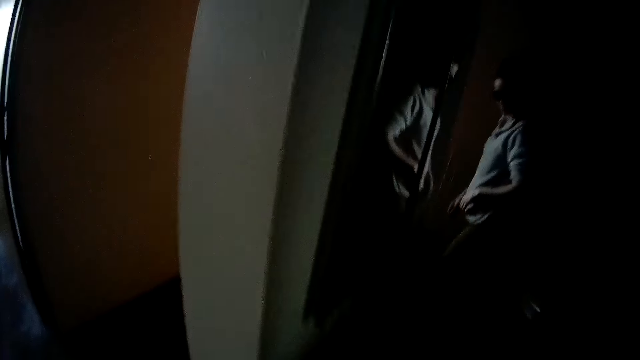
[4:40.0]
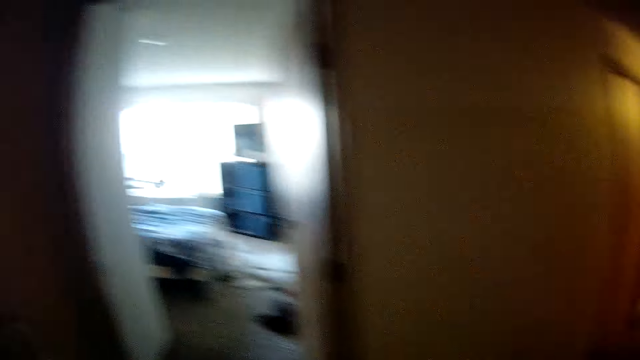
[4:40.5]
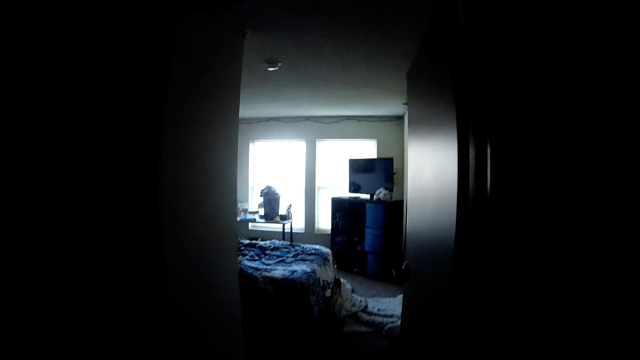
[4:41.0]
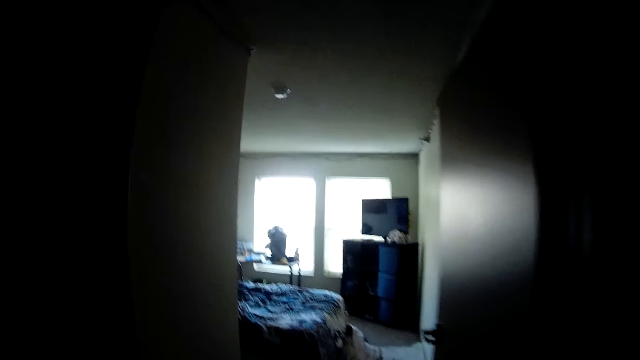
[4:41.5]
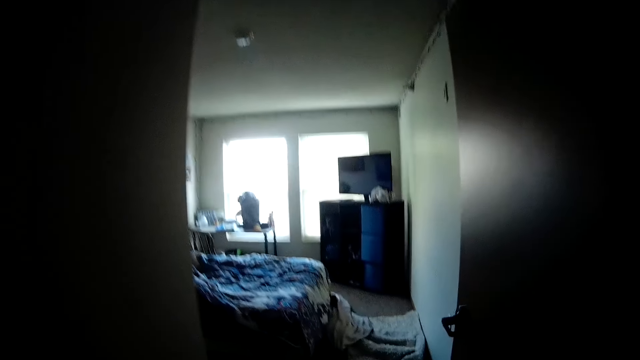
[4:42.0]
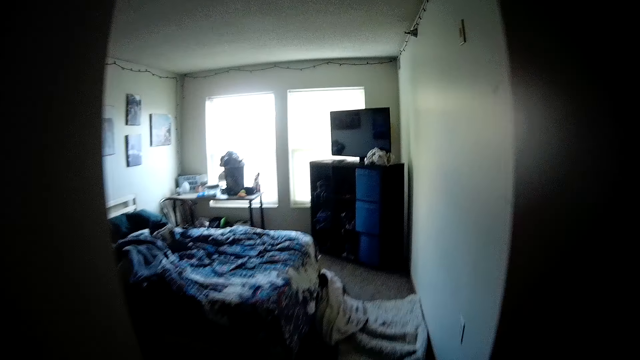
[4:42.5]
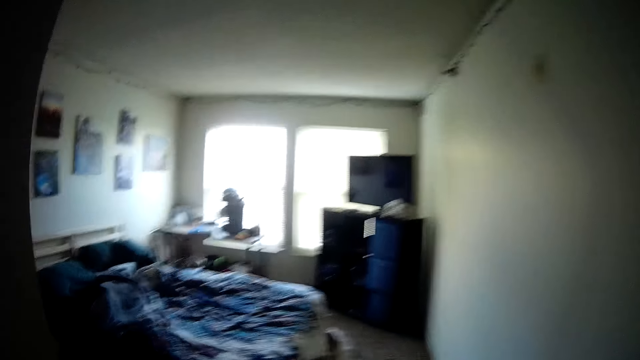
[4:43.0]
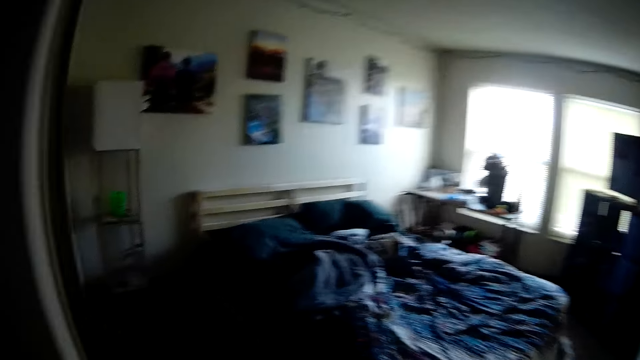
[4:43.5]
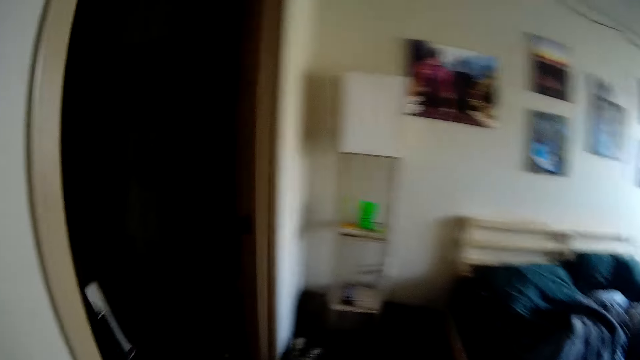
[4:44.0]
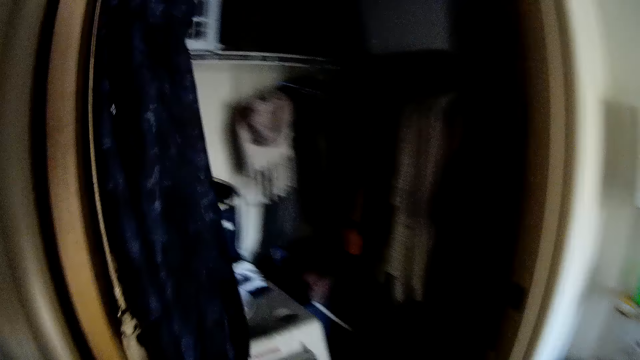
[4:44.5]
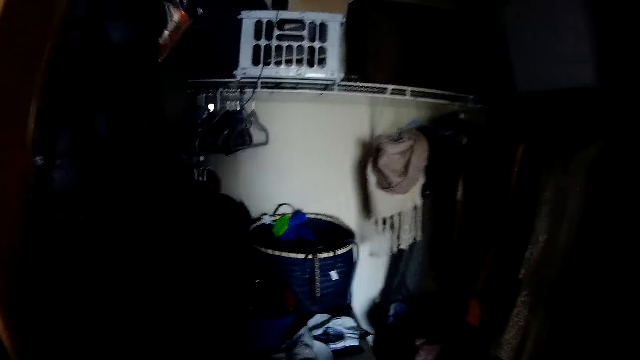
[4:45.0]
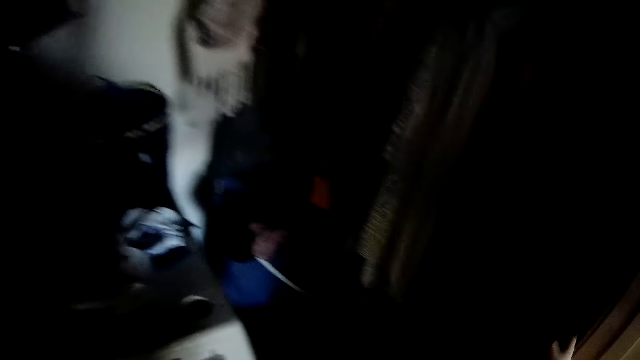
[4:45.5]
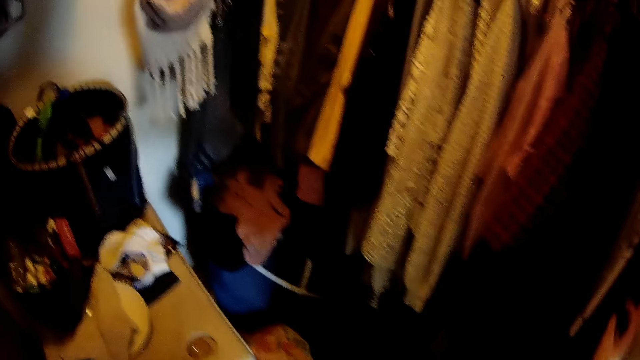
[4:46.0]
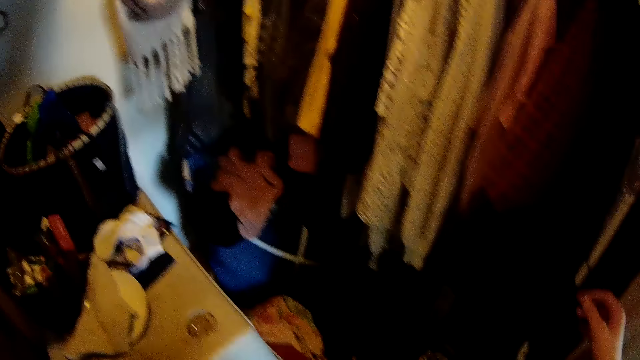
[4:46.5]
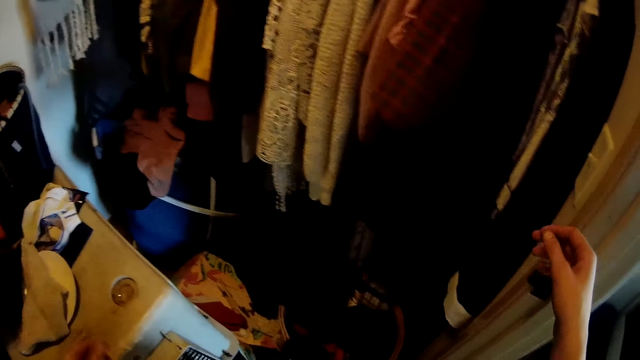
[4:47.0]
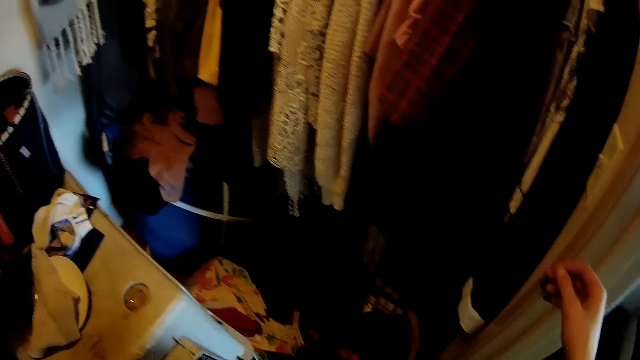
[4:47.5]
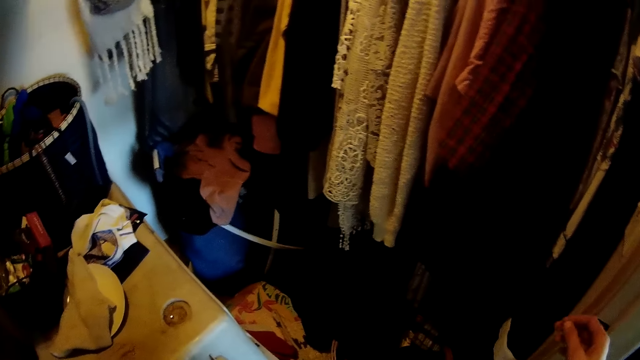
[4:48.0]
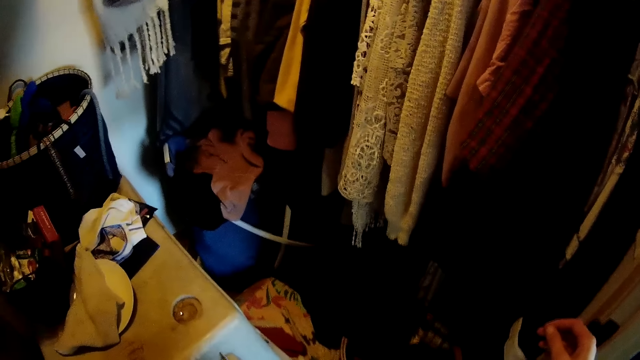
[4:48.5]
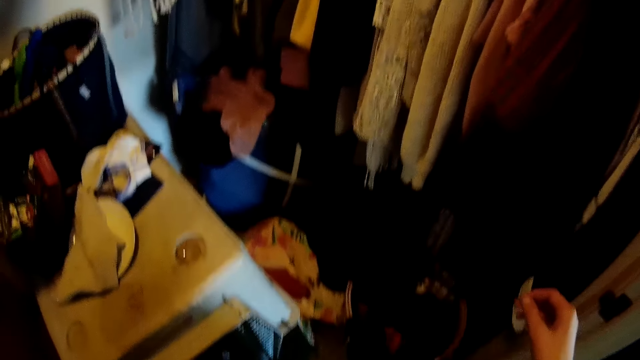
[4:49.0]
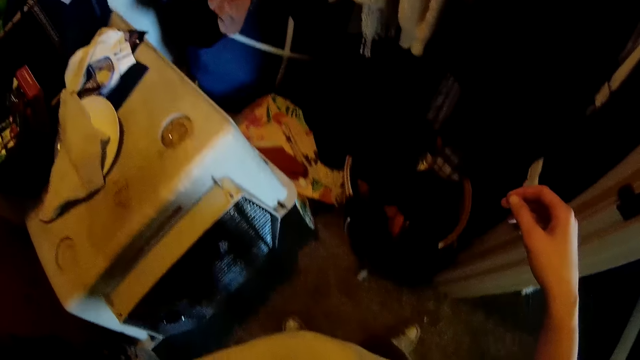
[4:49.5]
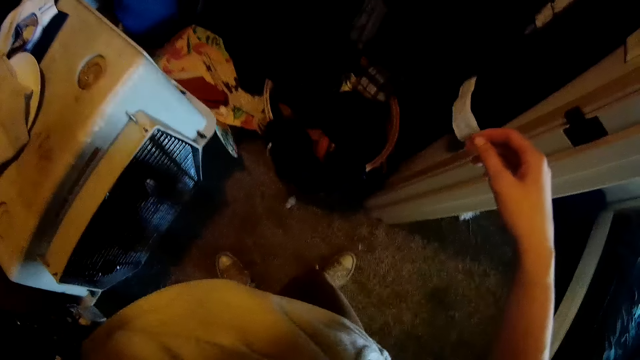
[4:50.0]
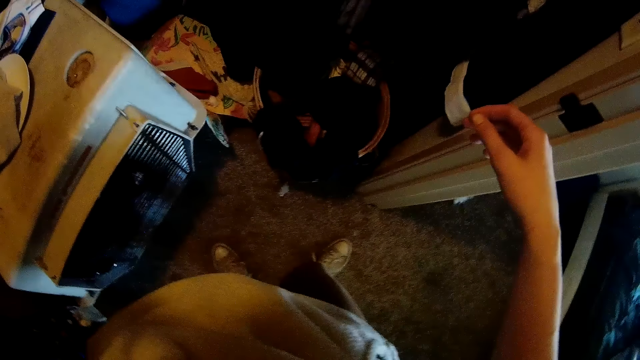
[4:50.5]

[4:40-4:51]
The camera wearer walks into the closet in the room. They switch on the light in the closet. They look around the closet. They stare at the clothes.

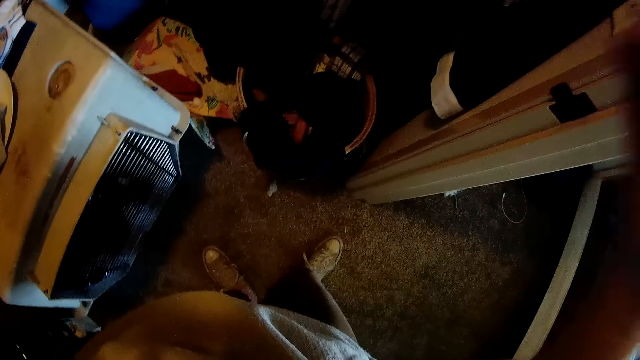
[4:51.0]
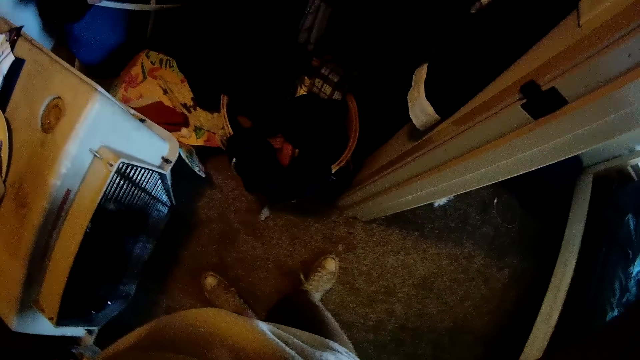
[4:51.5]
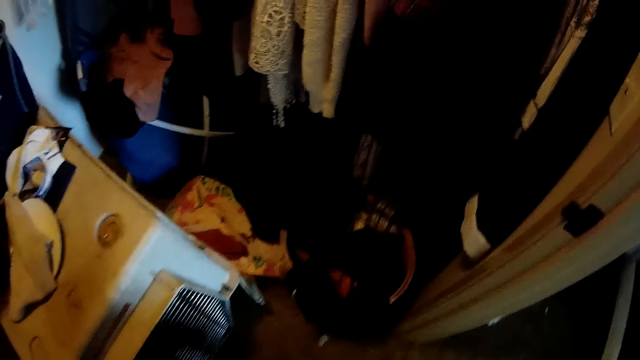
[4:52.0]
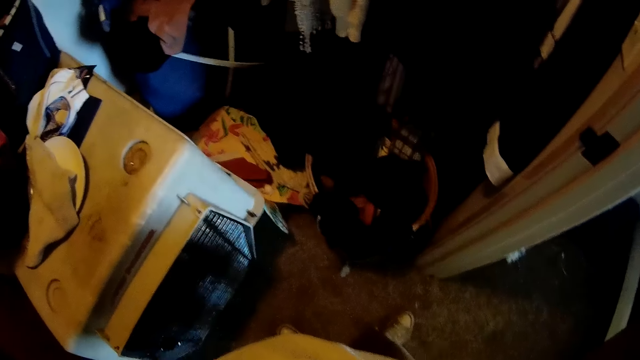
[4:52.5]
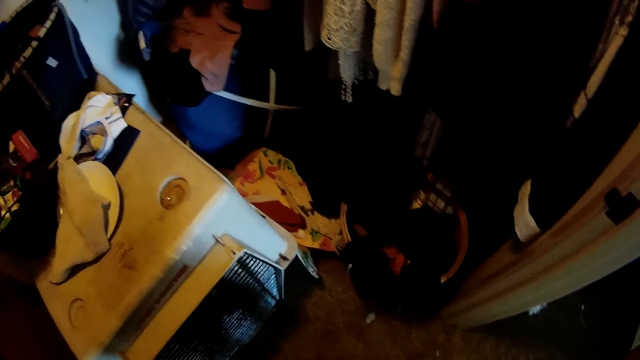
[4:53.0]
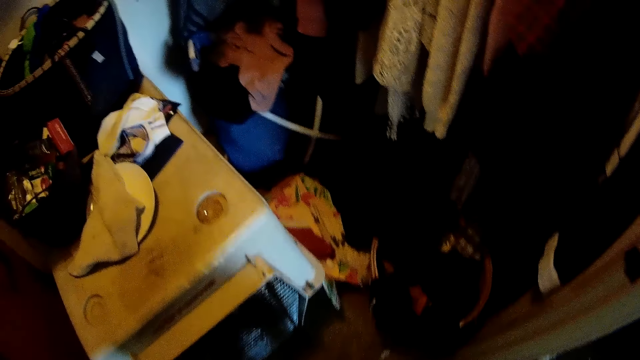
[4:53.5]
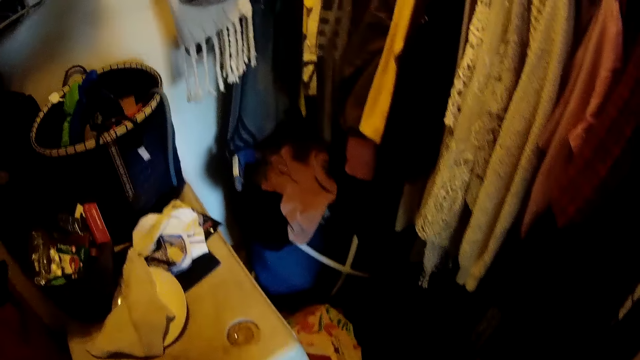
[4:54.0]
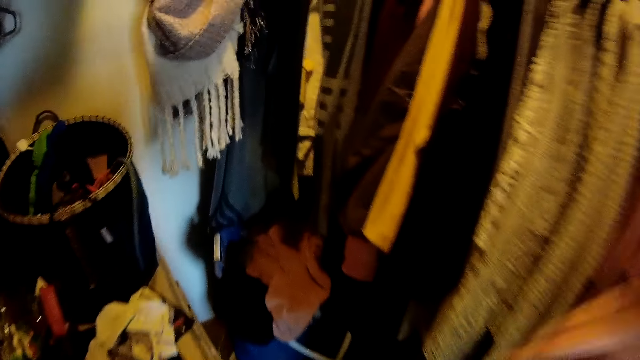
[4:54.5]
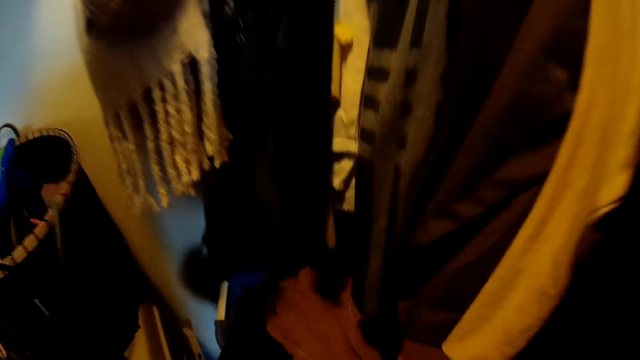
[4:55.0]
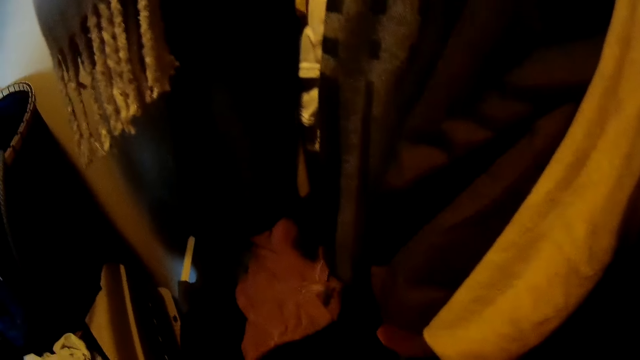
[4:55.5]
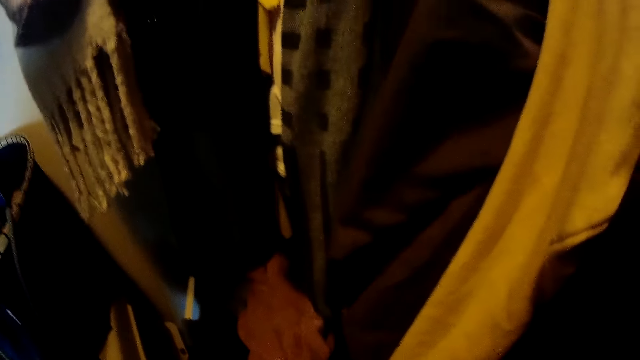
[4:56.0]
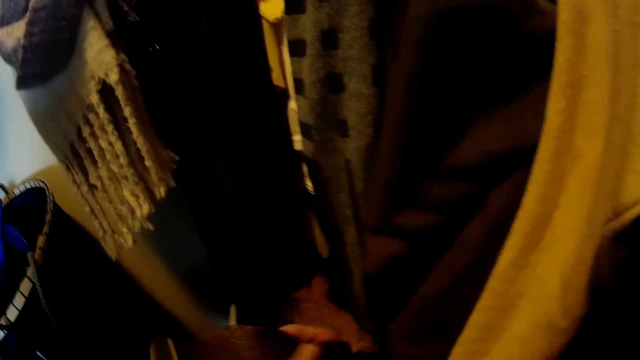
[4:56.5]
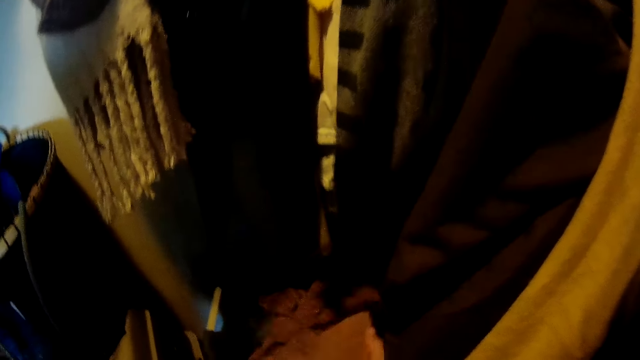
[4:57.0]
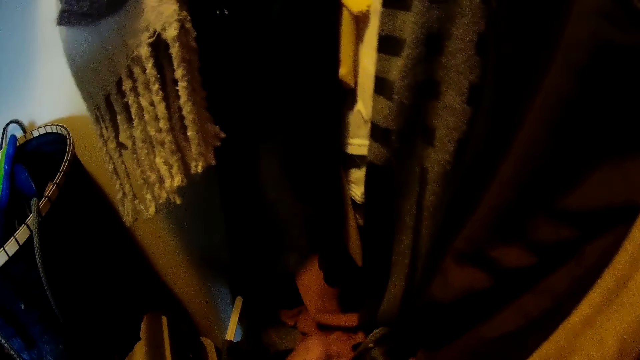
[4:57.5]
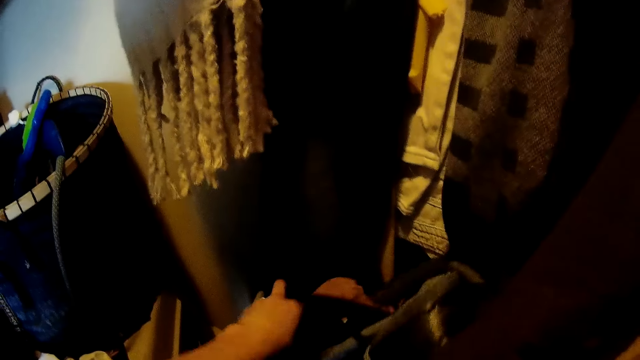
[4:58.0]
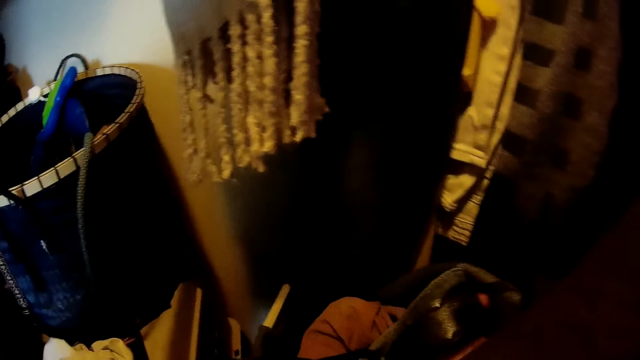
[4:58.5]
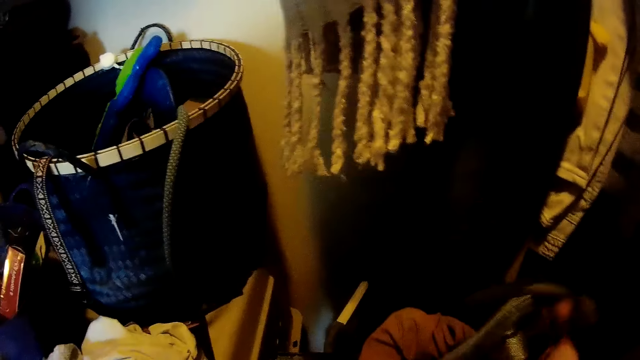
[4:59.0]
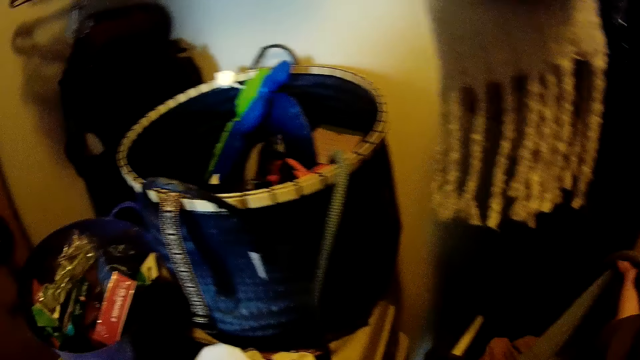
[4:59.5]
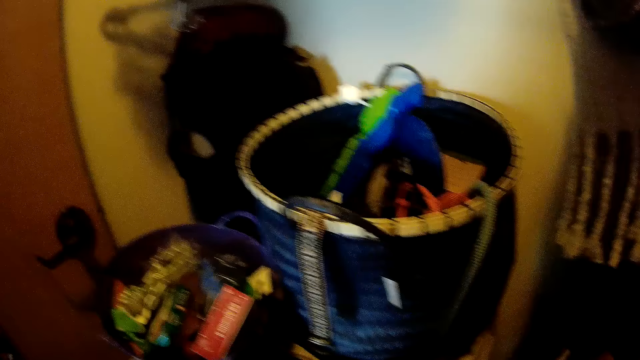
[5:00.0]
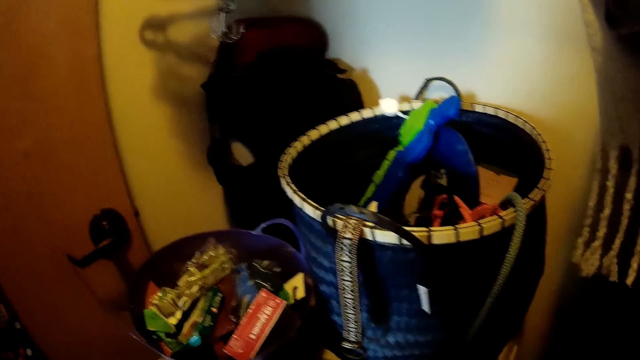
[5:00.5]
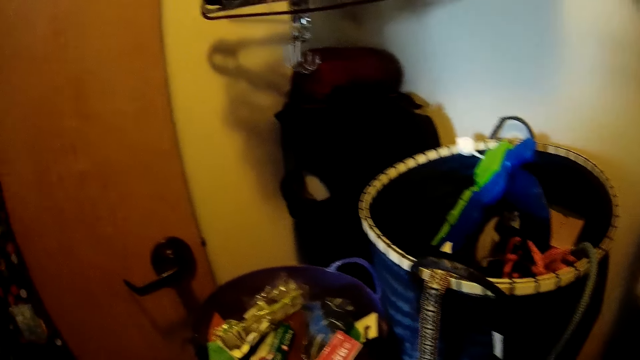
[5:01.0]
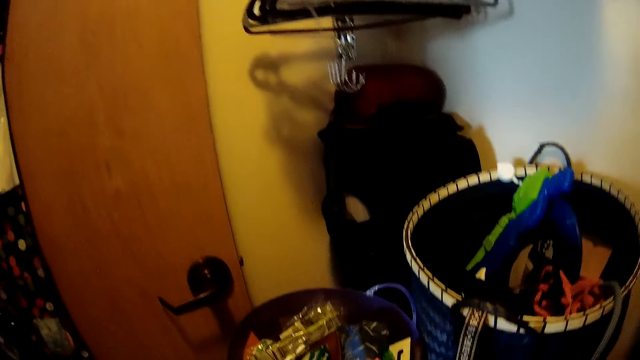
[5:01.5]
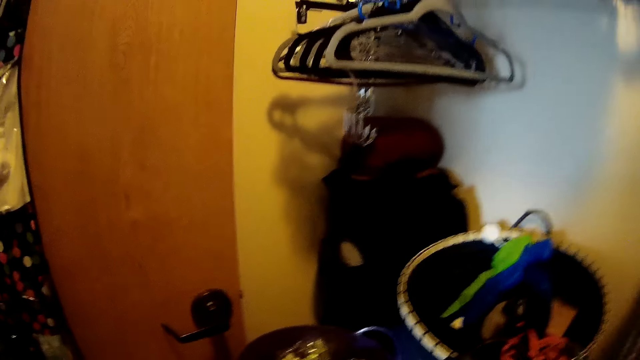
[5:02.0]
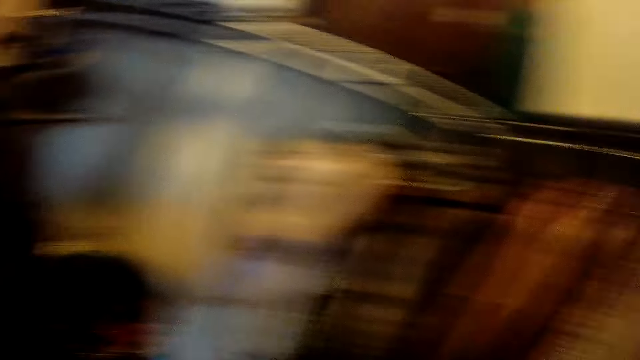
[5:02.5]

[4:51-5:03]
The camera wearer puts the camera into focus. They search through clothes in the closet. They pick up a cloth.
